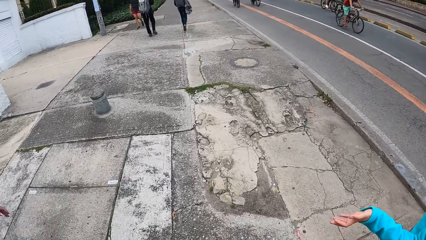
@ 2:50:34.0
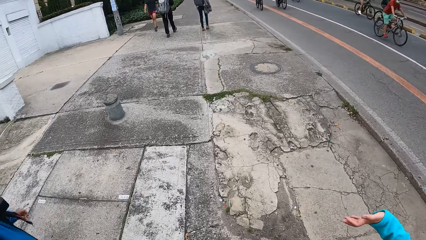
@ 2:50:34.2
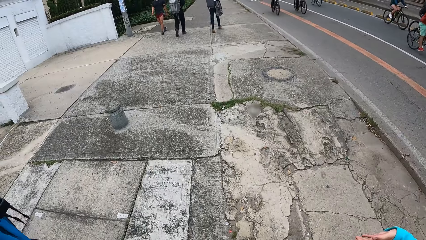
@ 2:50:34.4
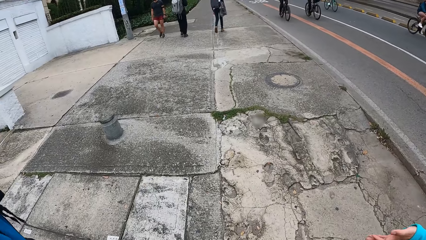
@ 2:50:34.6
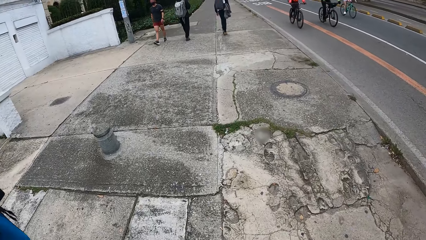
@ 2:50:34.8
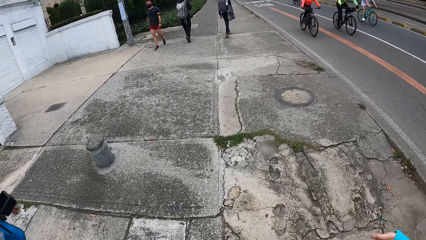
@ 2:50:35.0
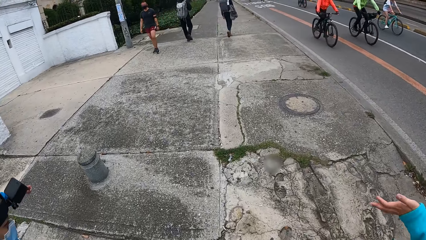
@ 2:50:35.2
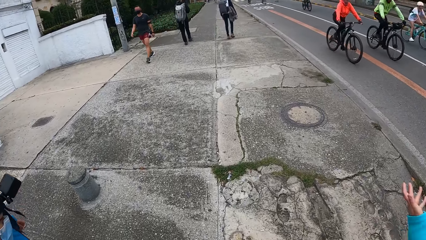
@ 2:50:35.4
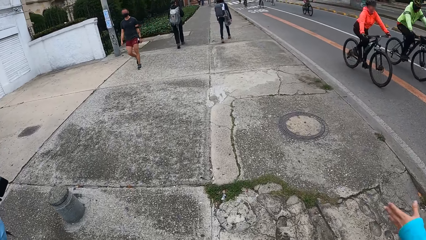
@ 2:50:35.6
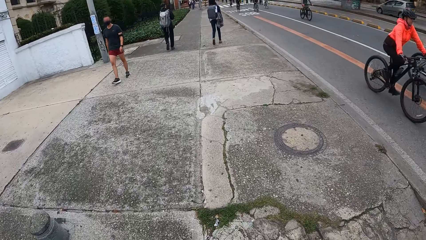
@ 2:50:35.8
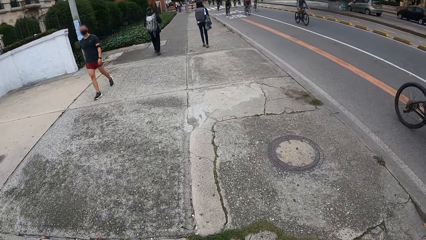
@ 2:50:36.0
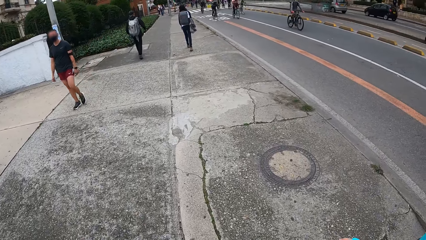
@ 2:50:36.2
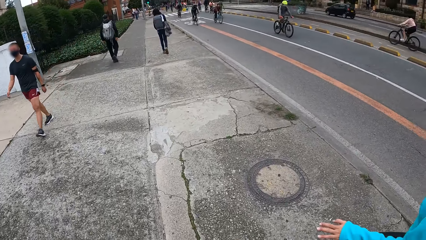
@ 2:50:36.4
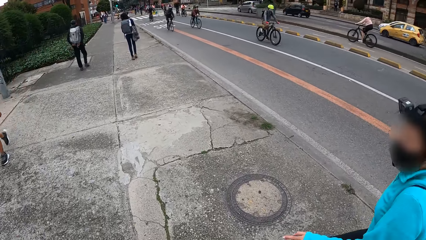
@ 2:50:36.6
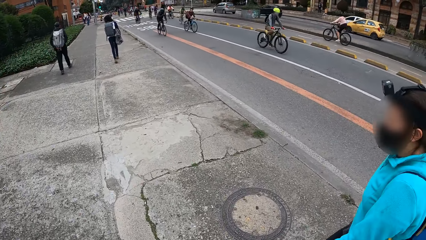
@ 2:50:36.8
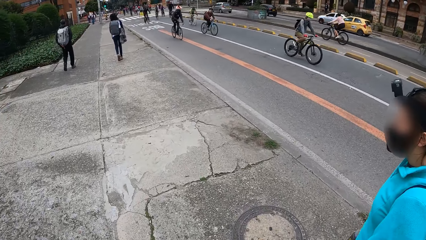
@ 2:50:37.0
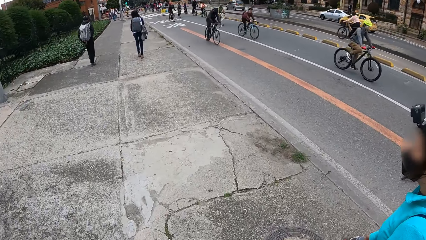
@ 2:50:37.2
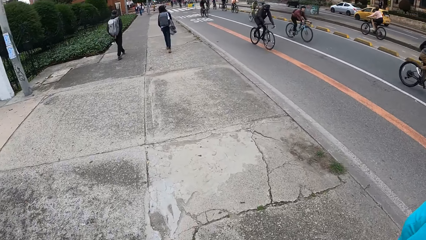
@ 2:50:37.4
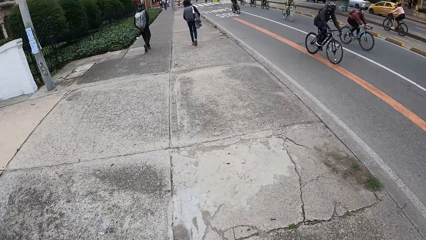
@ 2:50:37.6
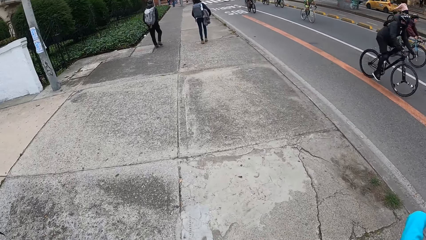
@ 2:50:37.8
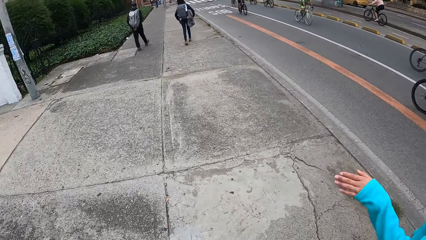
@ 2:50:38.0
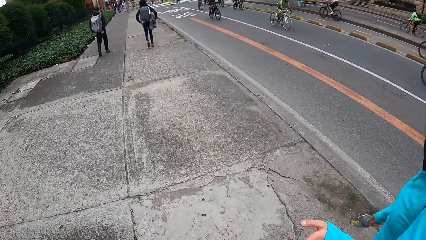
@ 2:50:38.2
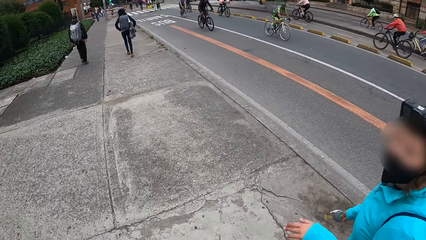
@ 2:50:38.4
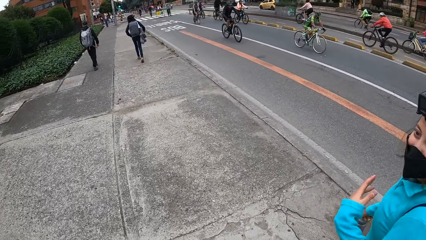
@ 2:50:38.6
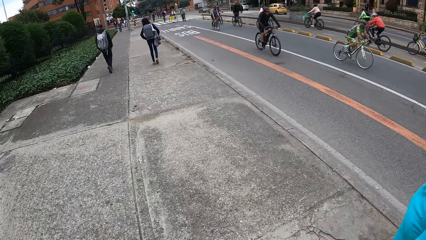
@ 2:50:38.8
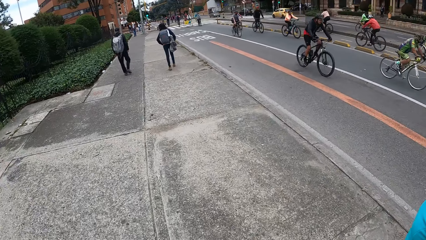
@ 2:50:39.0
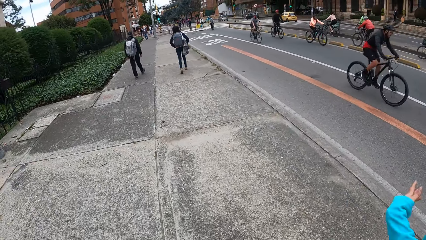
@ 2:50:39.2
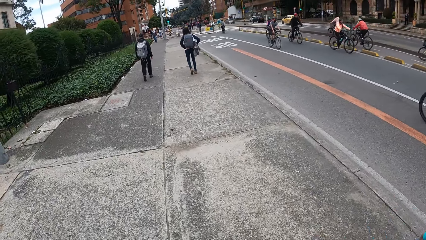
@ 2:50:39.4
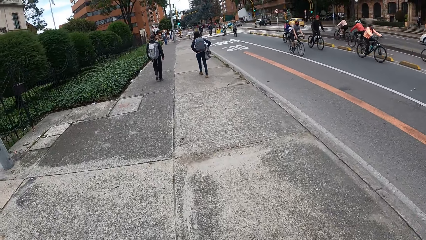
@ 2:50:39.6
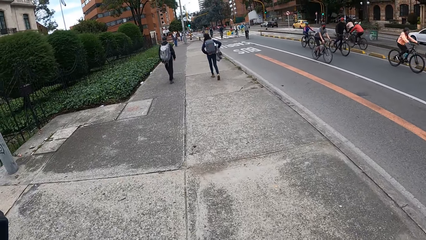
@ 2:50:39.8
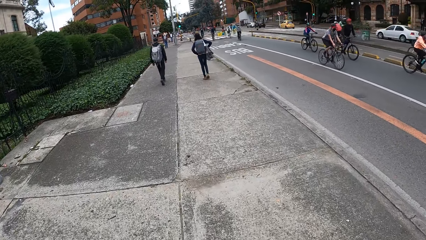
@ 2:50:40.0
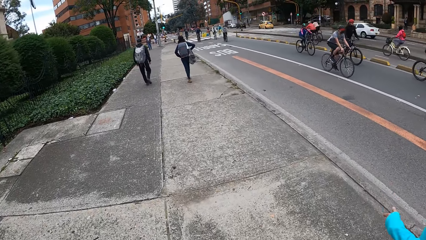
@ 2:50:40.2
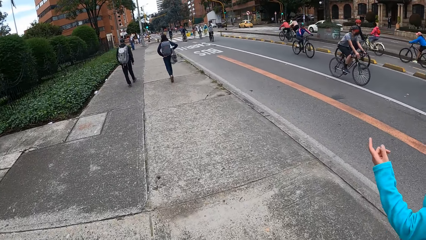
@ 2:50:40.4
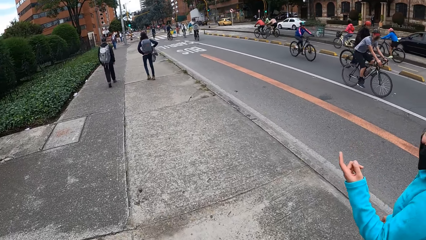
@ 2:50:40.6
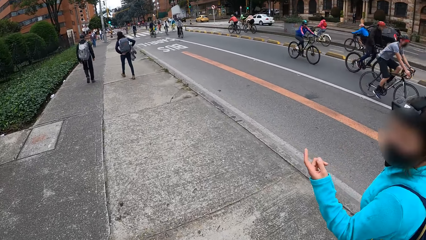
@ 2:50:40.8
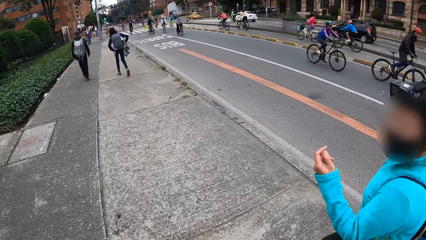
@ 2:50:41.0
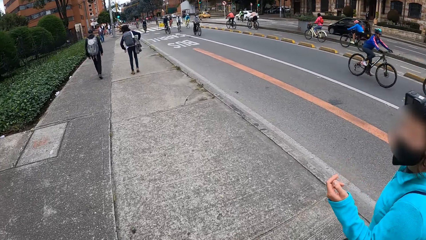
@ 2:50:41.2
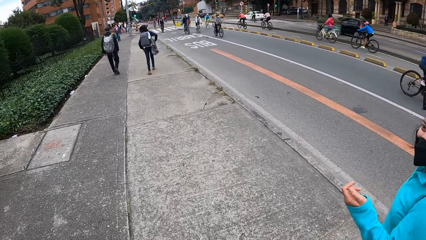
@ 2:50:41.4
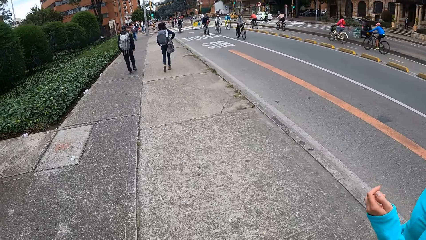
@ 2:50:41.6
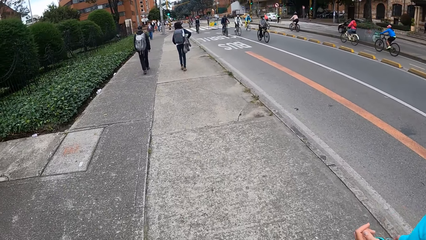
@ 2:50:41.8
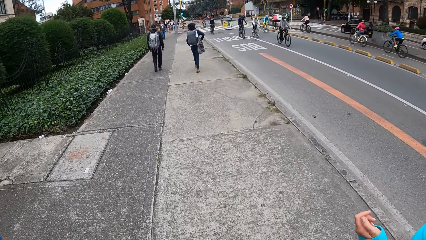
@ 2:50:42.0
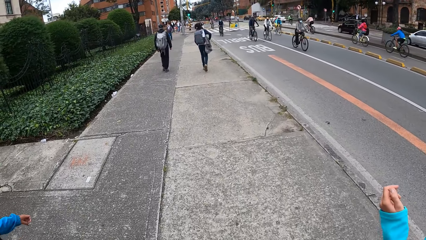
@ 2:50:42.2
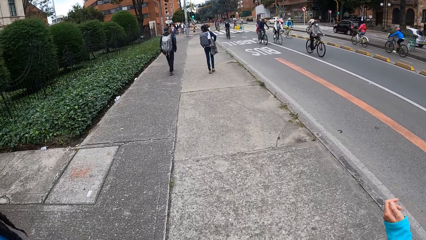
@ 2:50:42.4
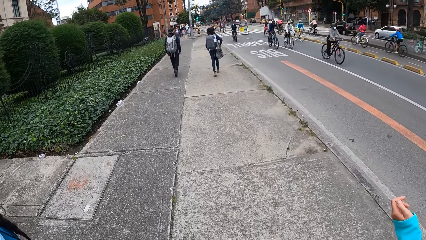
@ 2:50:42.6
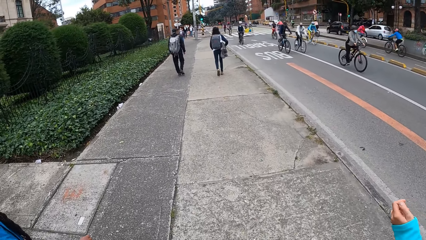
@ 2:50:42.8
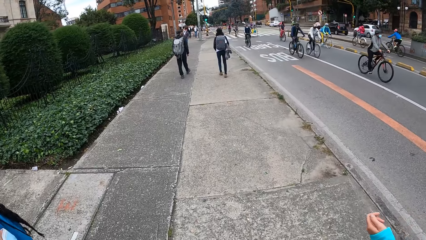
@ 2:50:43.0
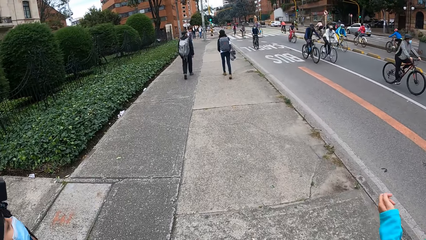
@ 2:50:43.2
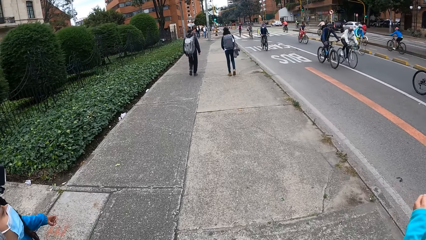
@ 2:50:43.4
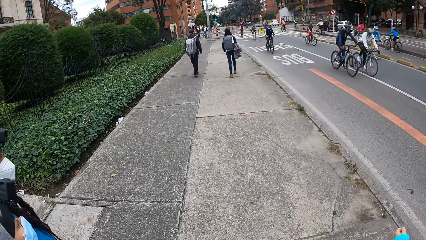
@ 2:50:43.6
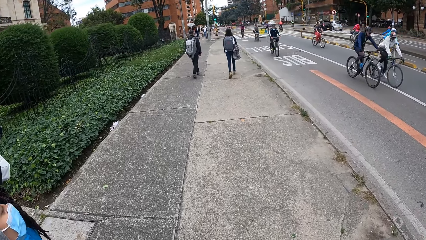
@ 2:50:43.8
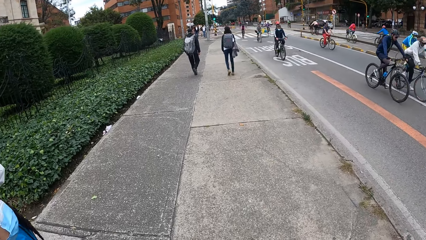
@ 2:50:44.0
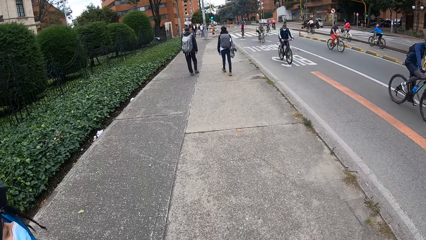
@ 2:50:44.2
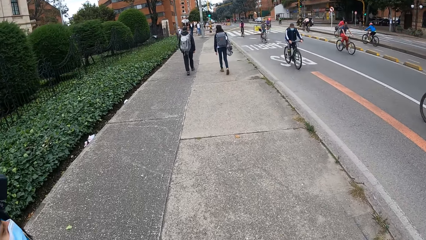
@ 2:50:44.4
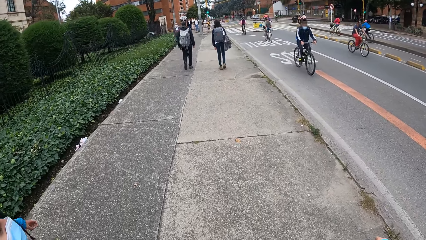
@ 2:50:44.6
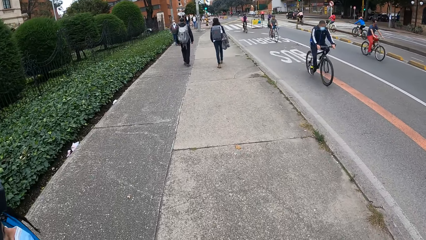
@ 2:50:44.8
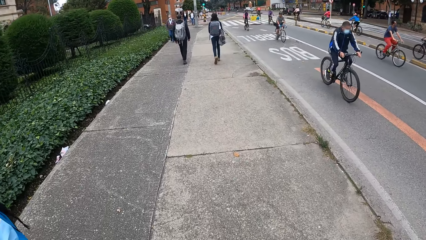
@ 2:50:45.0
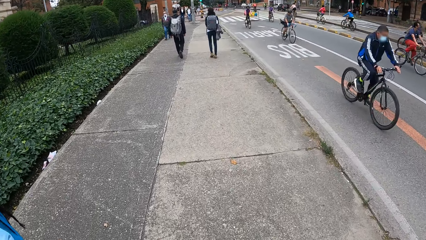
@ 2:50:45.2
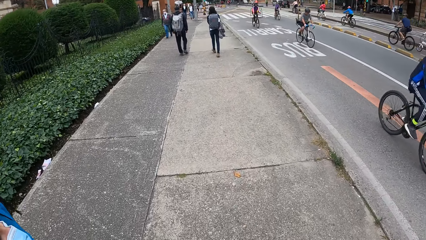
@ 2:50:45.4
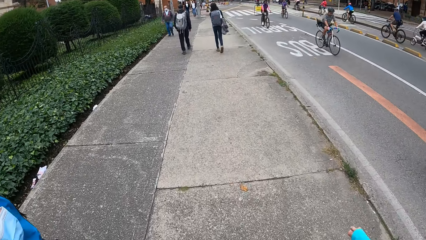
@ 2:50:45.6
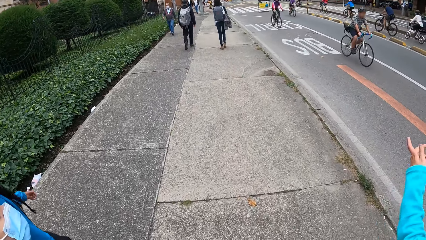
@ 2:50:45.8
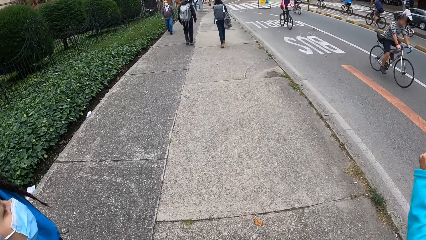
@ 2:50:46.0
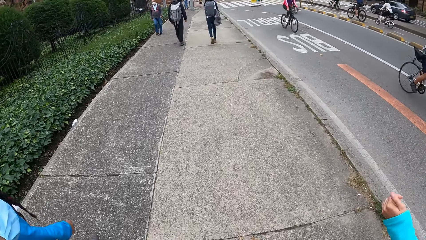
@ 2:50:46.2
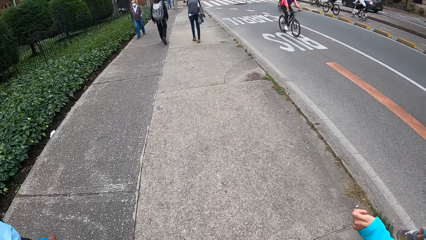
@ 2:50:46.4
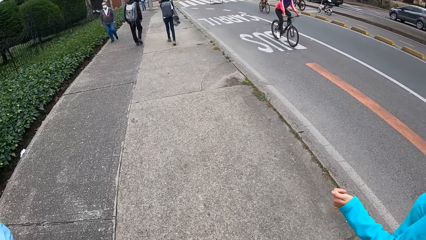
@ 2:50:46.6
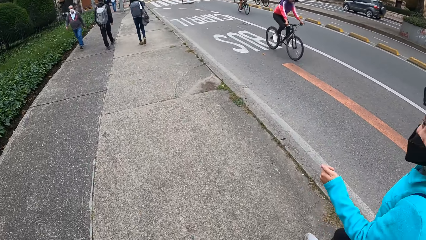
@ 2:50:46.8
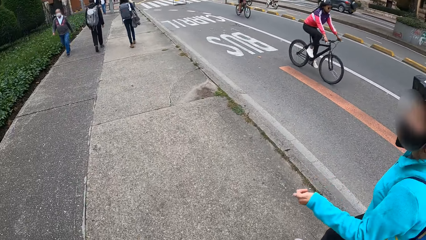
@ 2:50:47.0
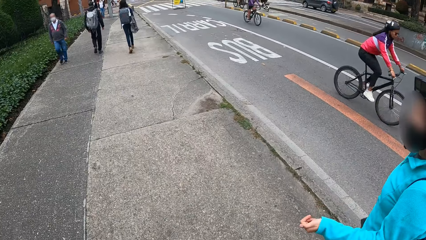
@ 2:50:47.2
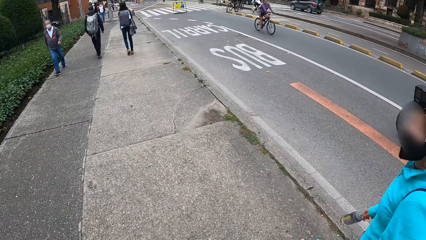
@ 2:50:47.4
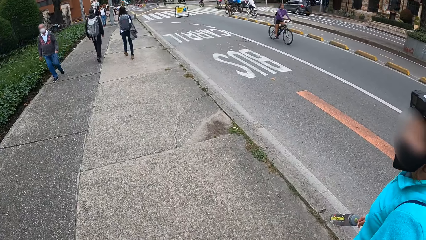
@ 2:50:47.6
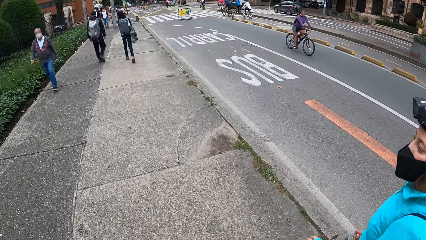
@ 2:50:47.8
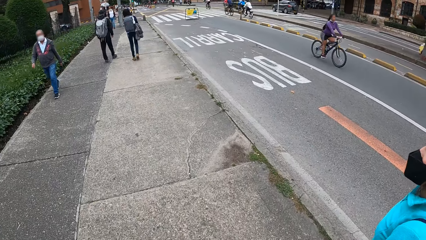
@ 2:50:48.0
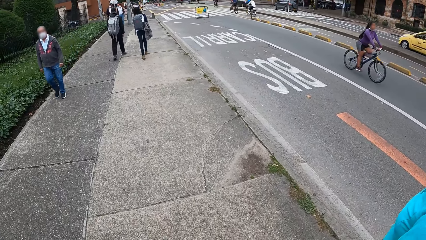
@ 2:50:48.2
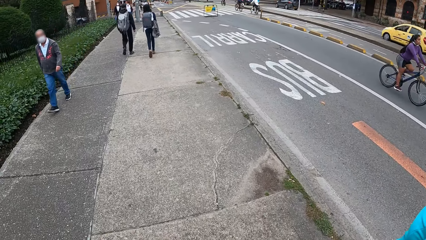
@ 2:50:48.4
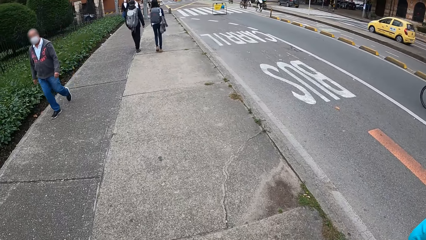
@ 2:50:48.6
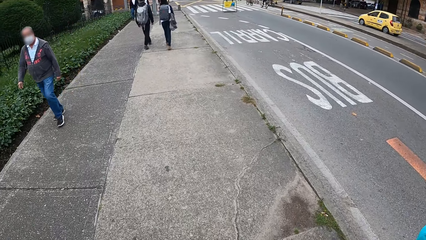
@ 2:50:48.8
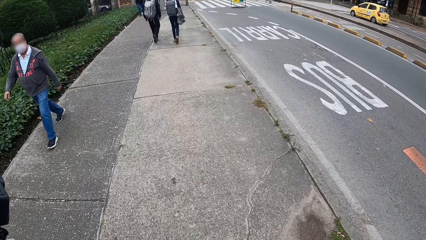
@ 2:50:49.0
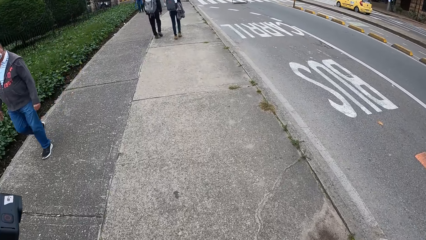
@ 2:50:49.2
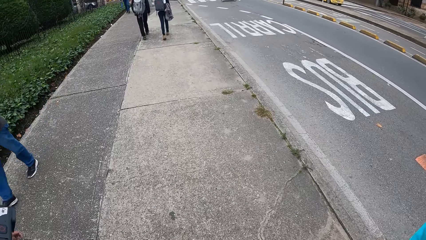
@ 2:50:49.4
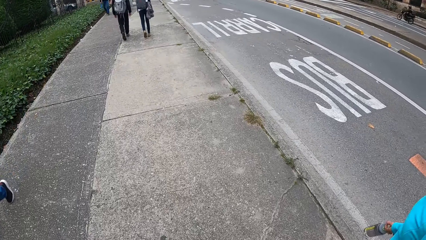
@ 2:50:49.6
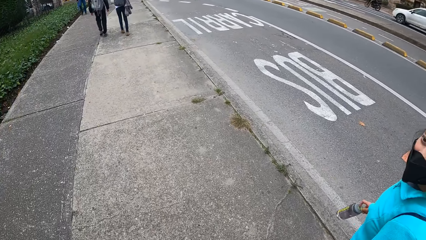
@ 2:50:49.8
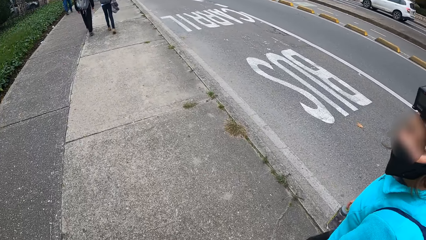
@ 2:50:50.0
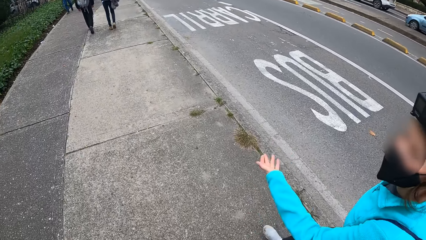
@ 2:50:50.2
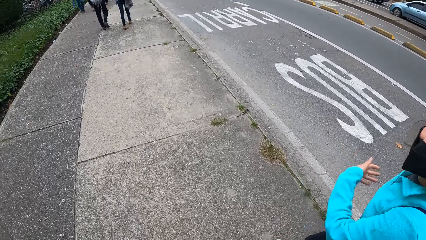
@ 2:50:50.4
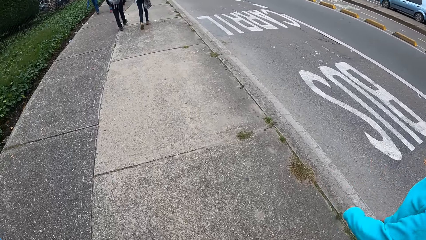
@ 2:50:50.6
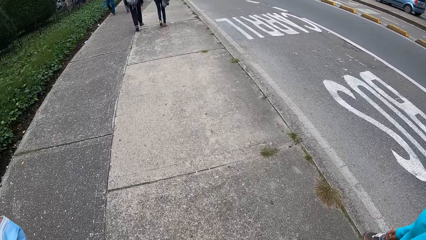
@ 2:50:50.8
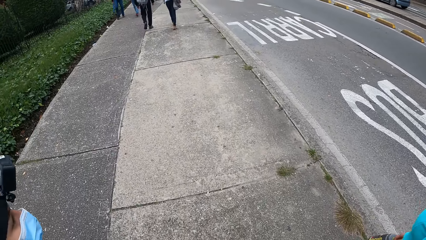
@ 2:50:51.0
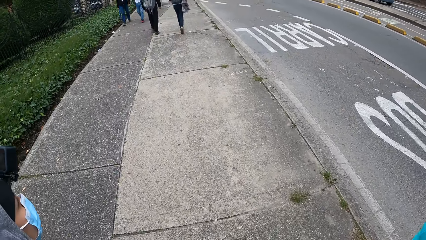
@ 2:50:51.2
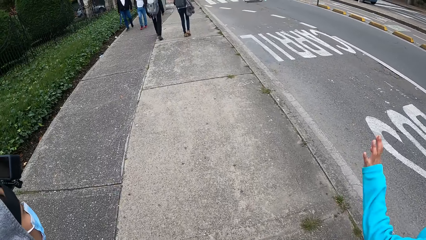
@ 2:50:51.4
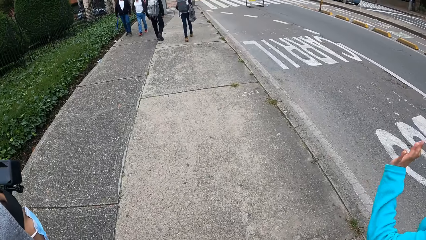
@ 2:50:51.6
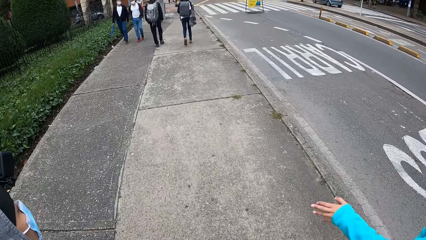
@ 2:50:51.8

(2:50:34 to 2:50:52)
The camera wearer walks and looks at a woman. Another woman speaks to the first woman and a third woman.
